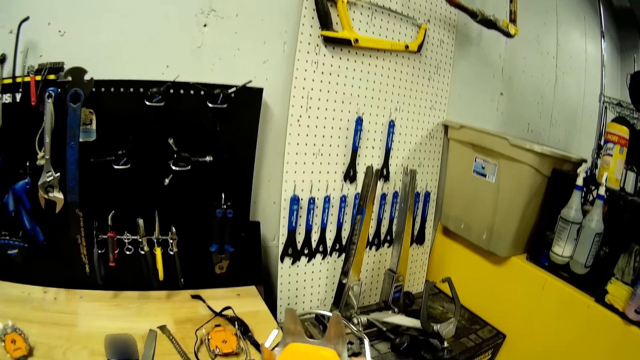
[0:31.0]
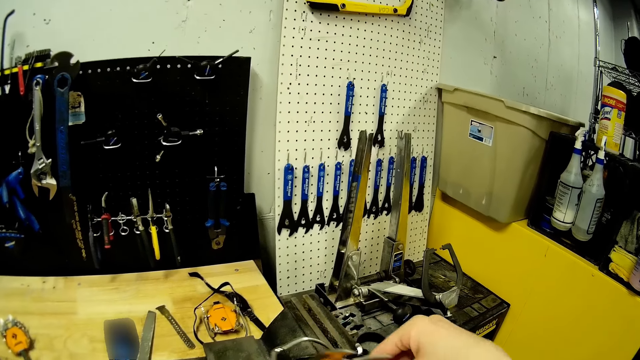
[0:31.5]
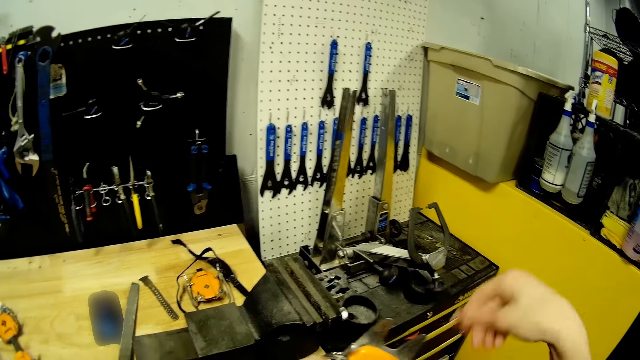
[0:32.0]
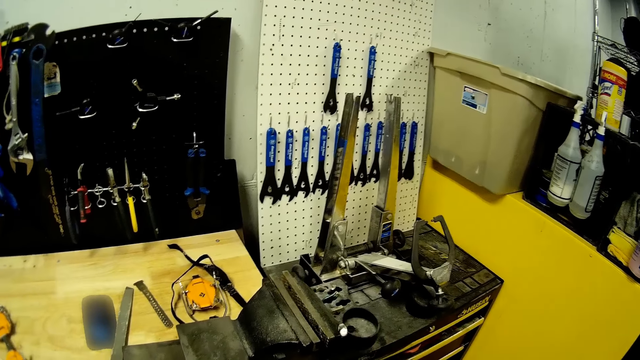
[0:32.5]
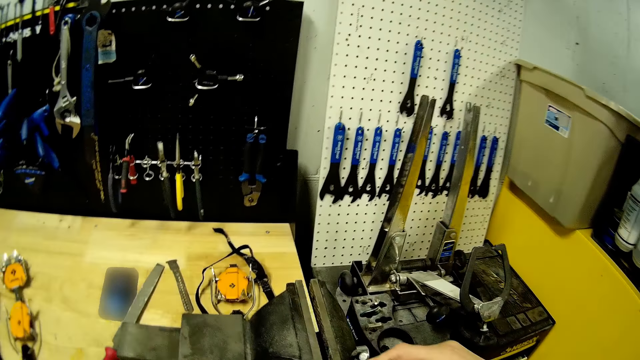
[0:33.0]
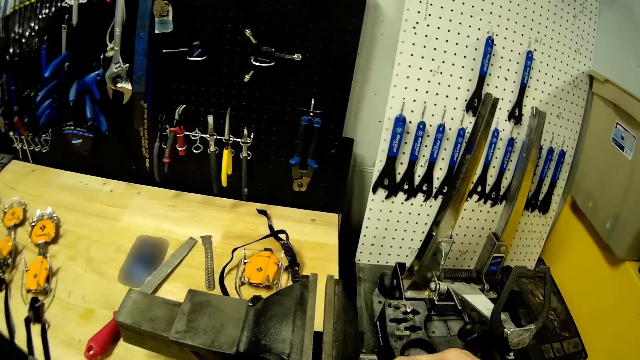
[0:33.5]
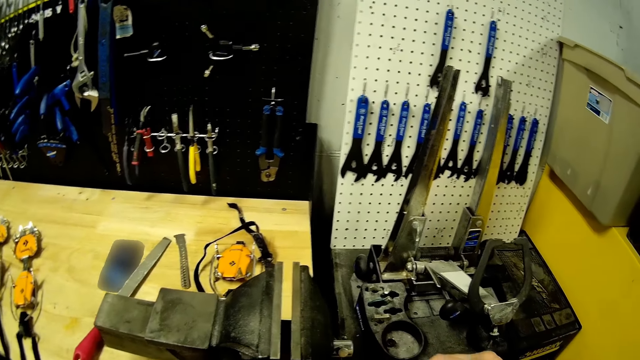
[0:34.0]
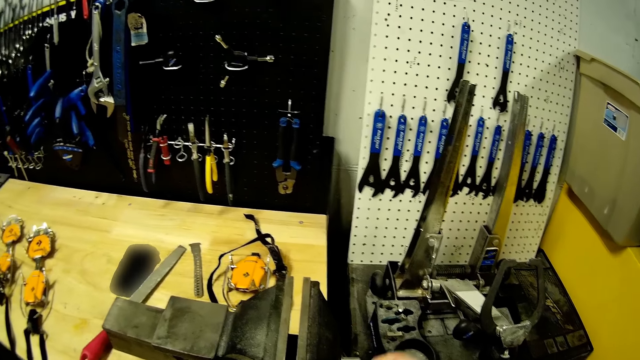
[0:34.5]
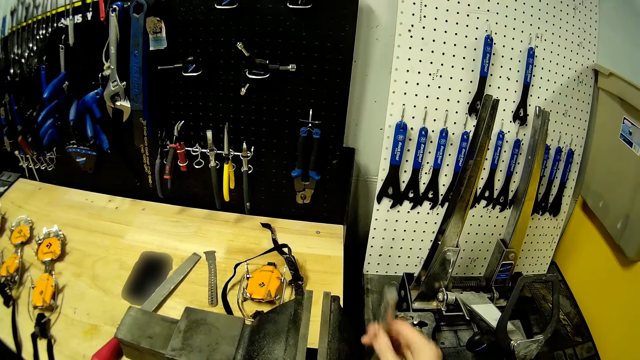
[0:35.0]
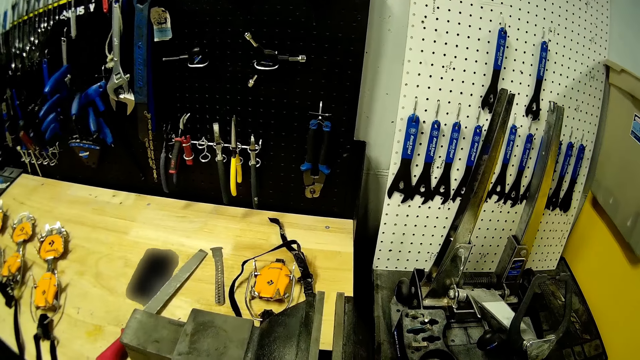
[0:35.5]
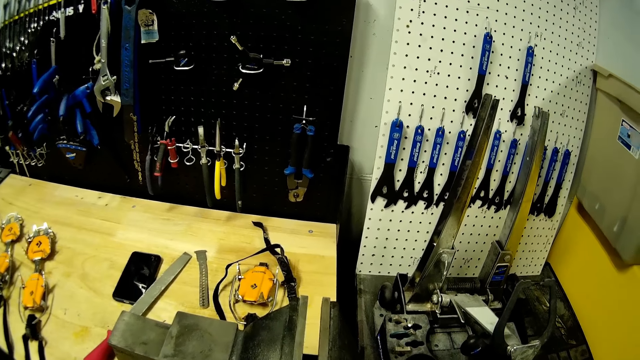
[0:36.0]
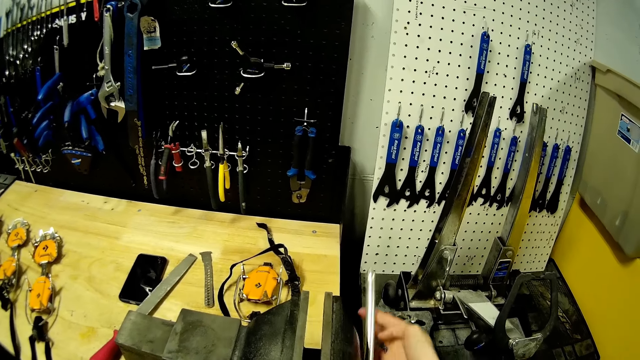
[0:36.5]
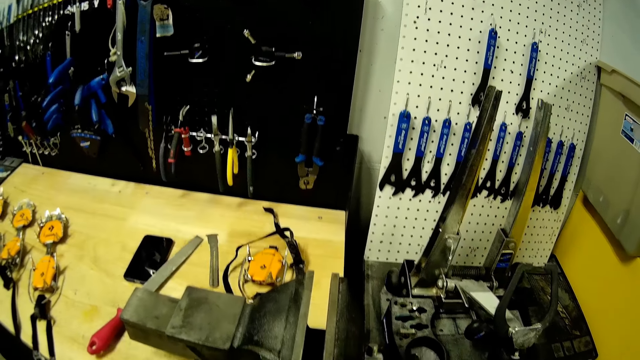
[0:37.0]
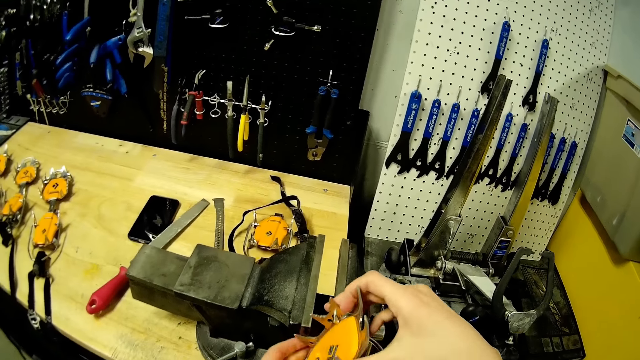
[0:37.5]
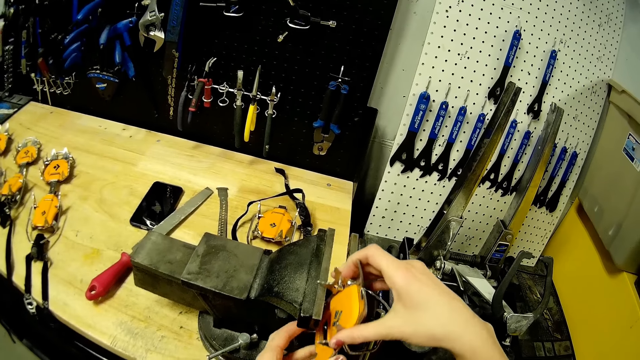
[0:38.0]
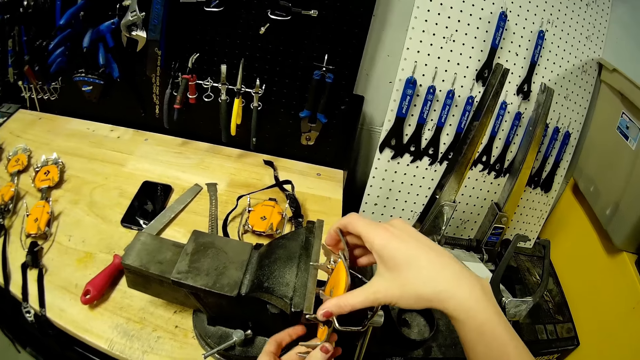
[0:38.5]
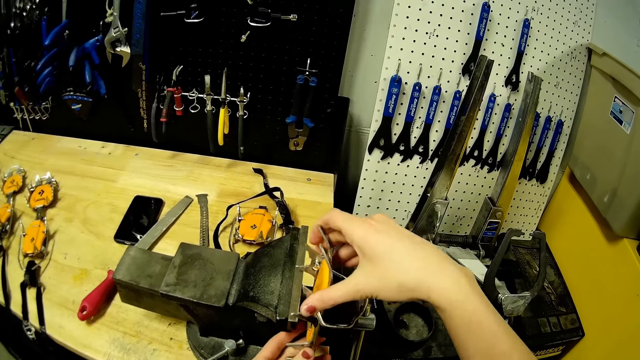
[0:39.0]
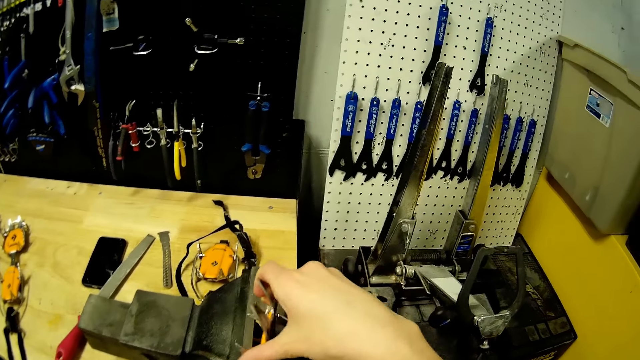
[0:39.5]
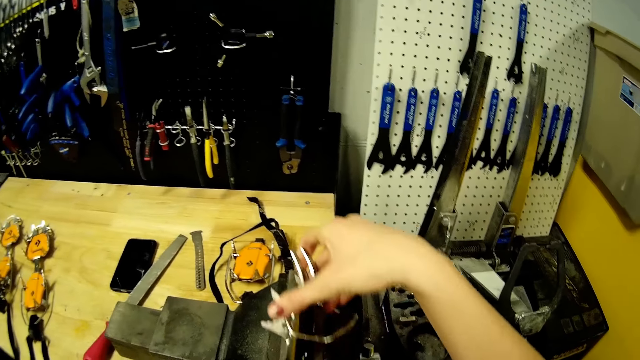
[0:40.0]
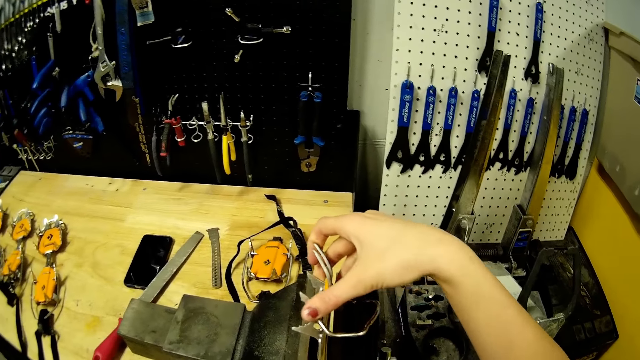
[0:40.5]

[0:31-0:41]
The camera wearer fixes the clamp on the bench clamp. She turns the handle of a bench vise on the table with her right hand. She inserts the crampon plate in between the jaws of the bench vise with both hands.

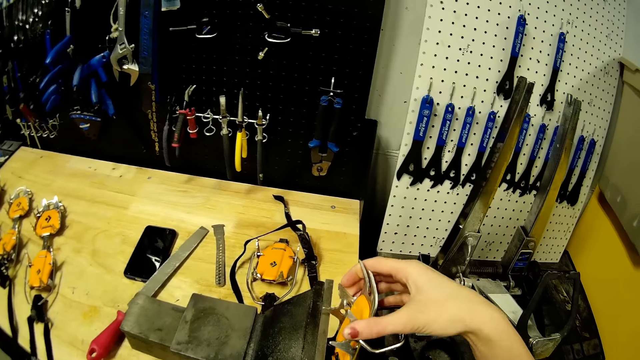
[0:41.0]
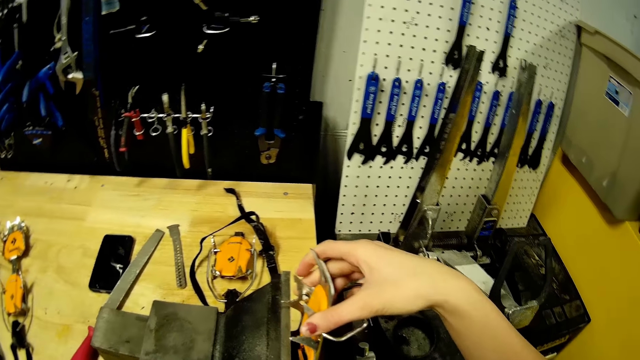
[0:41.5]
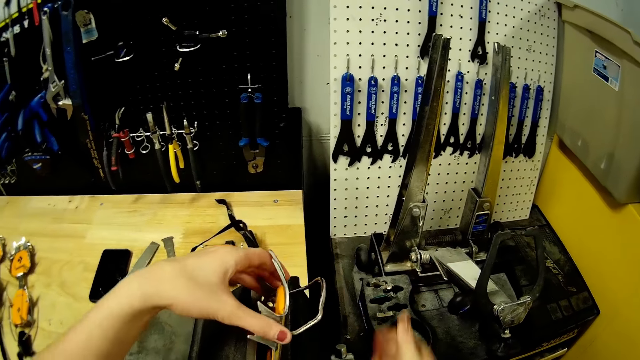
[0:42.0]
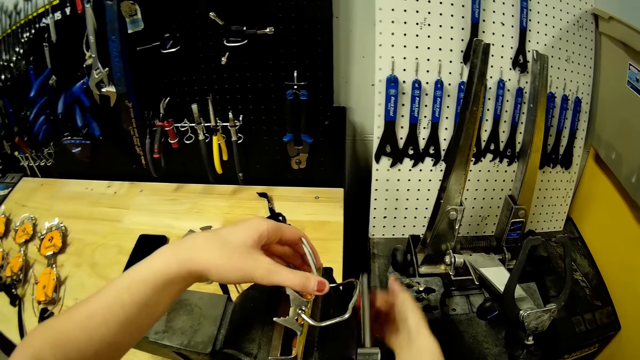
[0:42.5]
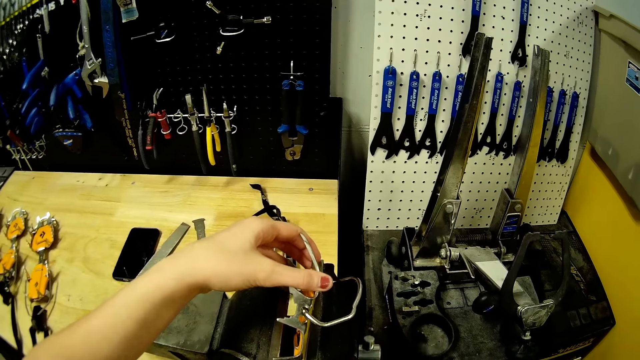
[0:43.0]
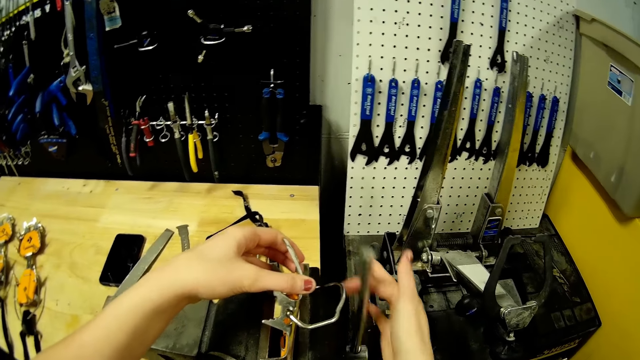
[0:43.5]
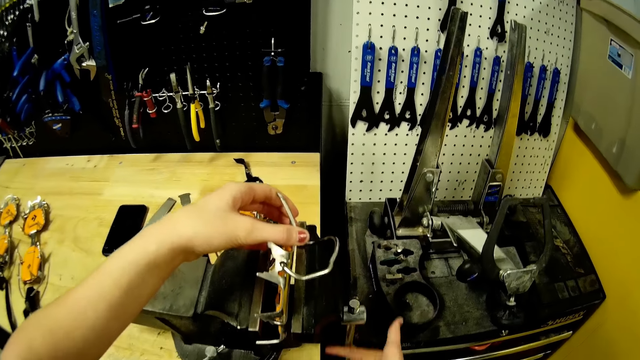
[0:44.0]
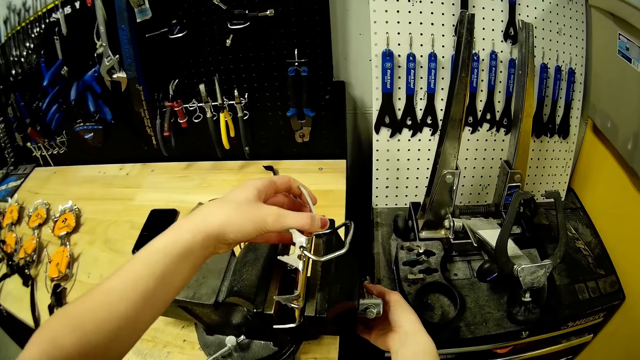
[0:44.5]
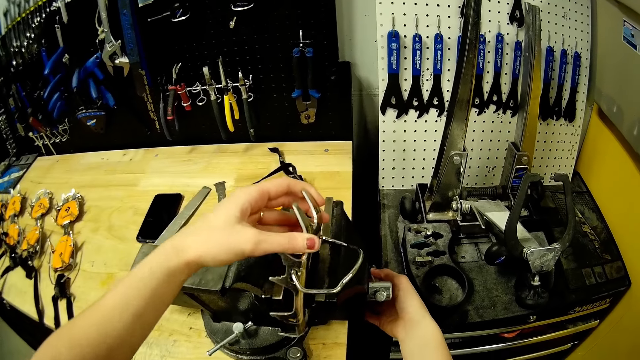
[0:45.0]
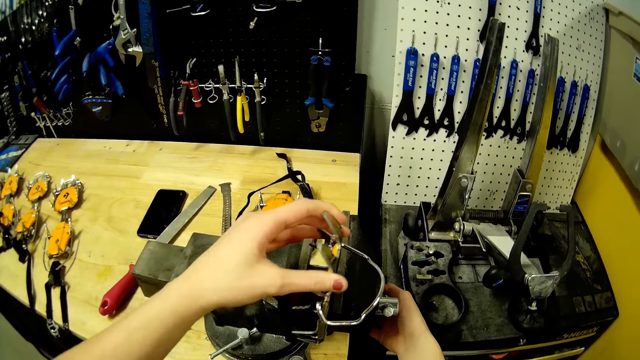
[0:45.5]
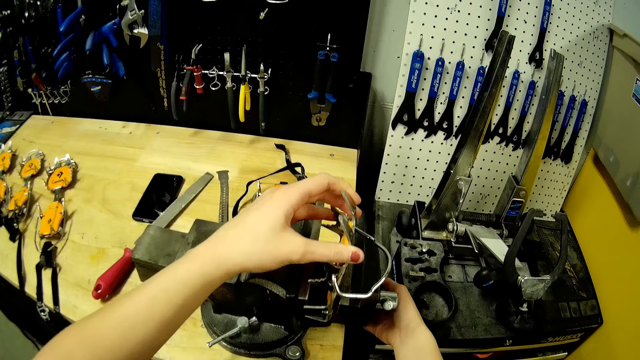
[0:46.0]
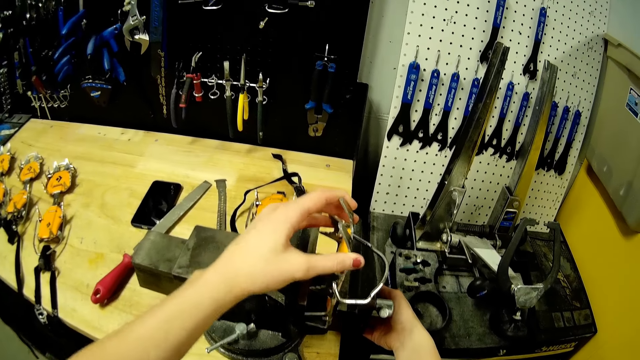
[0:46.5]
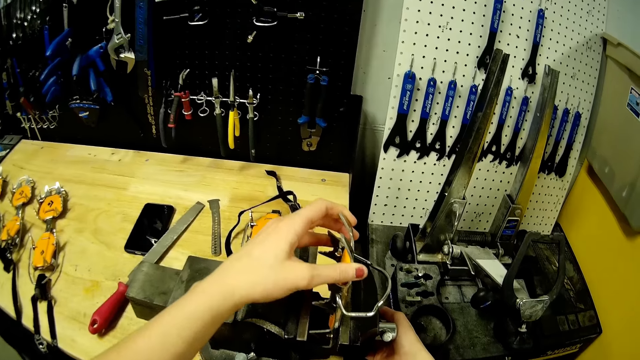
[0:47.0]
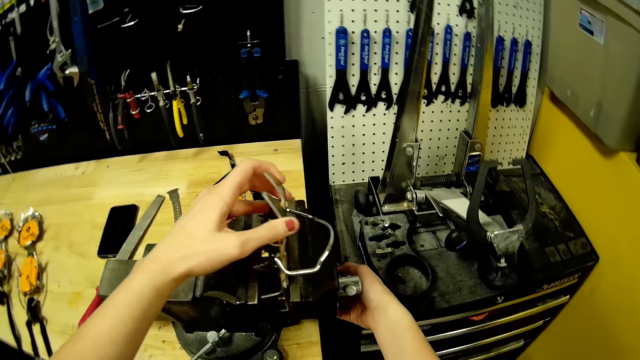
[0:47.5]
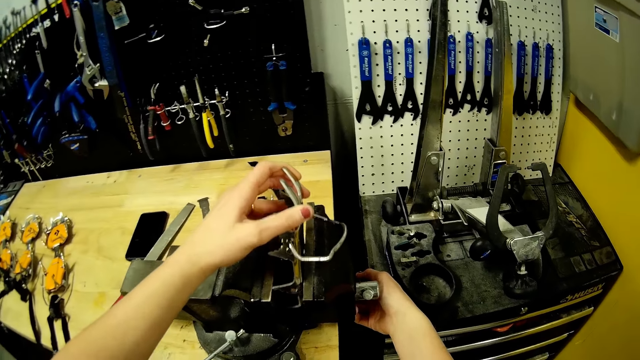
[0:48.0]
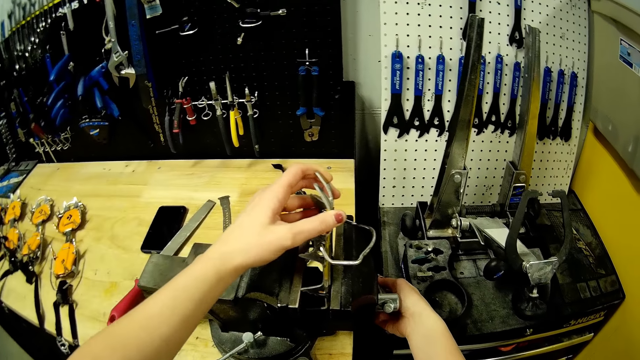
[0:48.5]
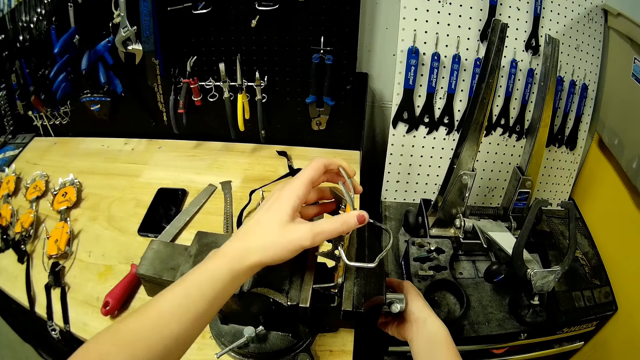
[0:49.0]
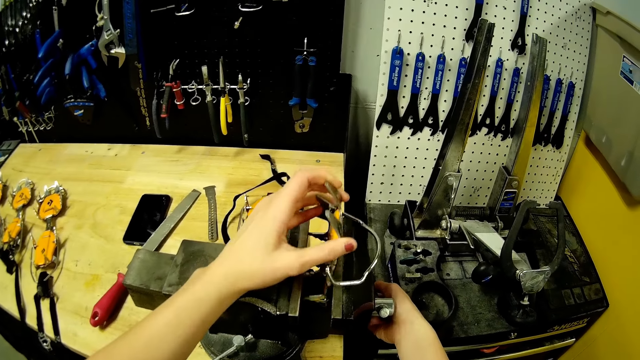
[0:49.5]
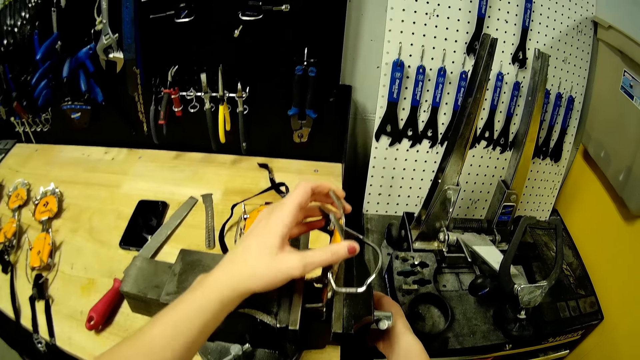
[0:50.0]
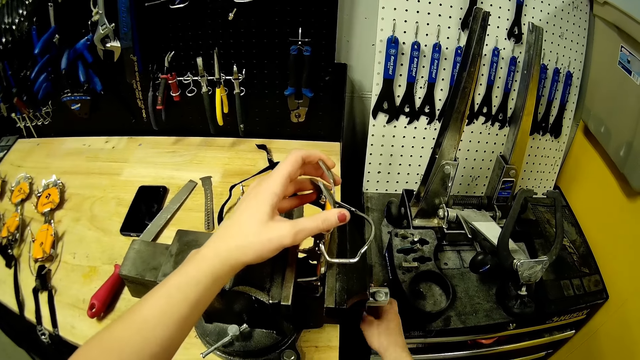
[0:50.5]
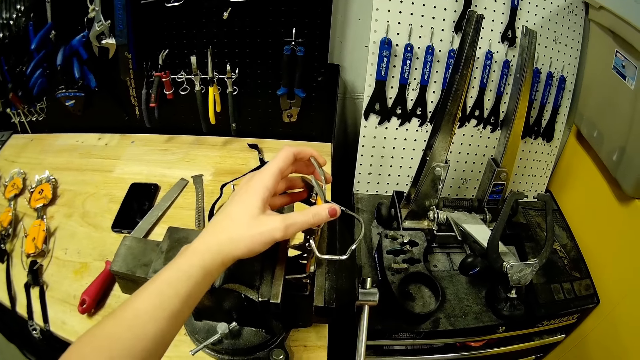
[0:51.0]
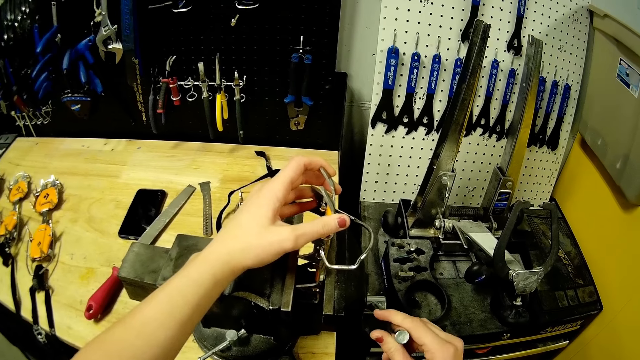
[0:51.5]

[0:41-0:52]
The camera wearer turns the handle of the bench vise with her right hand. She adjusts the plate in the bench vise with her left hand. She turns the handle of the bench vise with her right hand.
